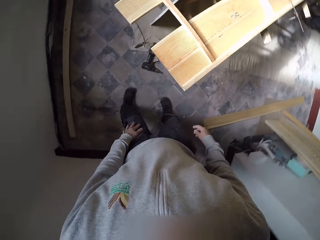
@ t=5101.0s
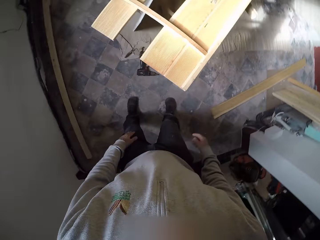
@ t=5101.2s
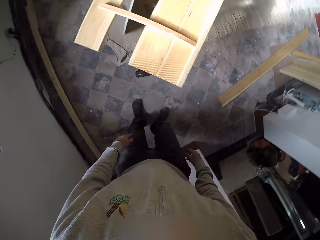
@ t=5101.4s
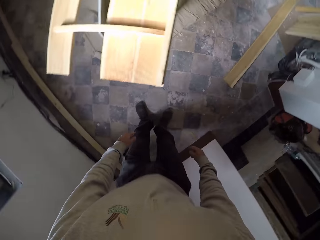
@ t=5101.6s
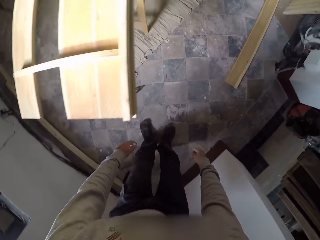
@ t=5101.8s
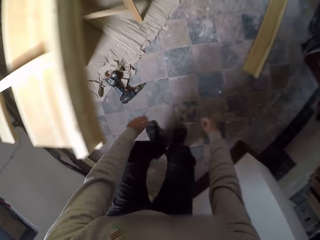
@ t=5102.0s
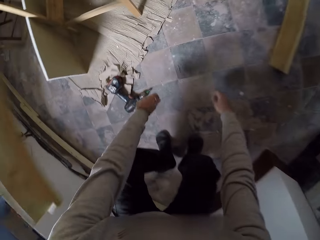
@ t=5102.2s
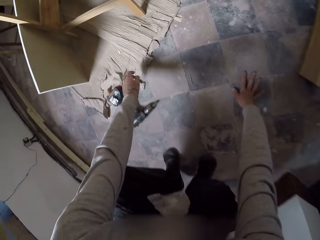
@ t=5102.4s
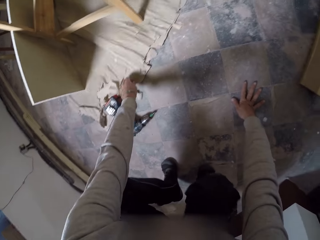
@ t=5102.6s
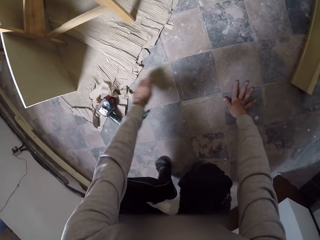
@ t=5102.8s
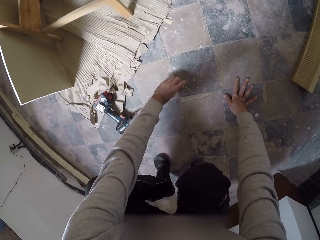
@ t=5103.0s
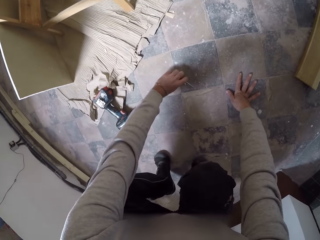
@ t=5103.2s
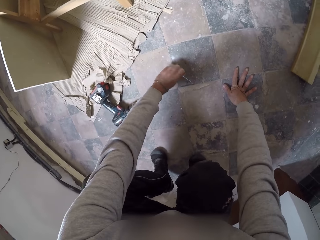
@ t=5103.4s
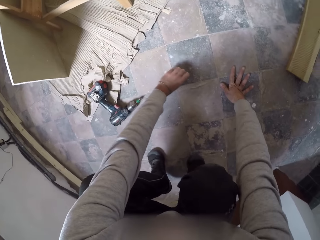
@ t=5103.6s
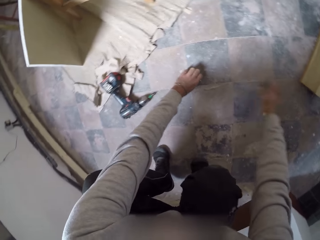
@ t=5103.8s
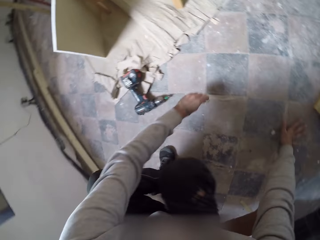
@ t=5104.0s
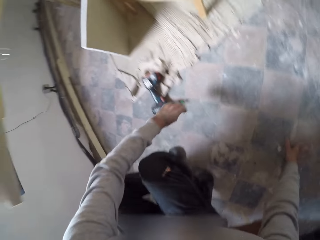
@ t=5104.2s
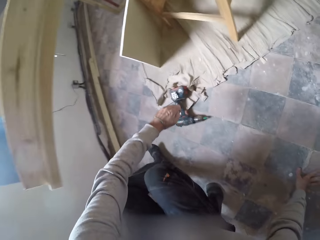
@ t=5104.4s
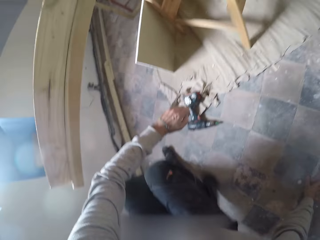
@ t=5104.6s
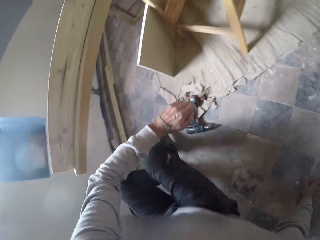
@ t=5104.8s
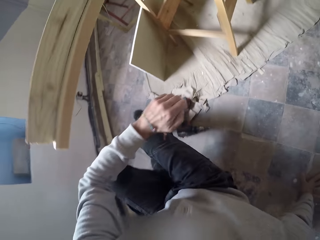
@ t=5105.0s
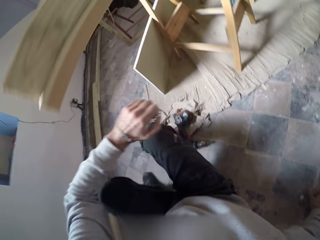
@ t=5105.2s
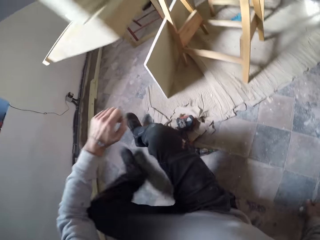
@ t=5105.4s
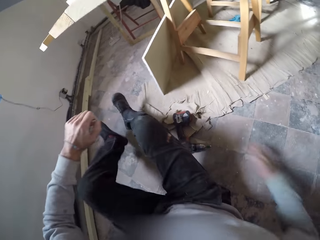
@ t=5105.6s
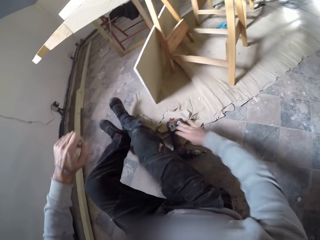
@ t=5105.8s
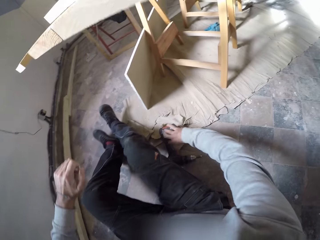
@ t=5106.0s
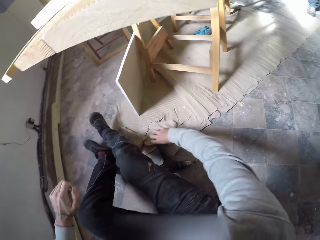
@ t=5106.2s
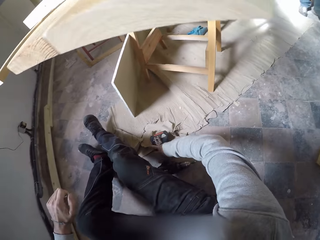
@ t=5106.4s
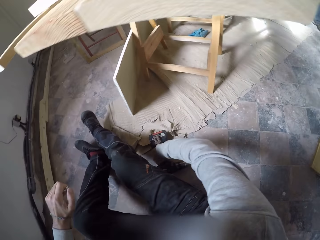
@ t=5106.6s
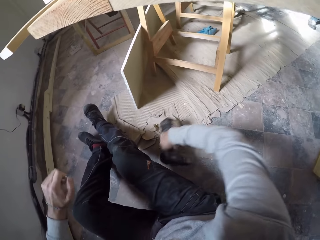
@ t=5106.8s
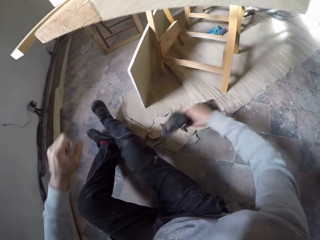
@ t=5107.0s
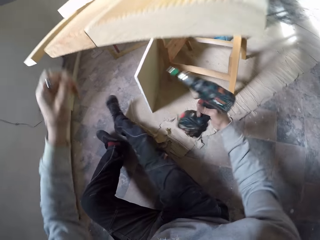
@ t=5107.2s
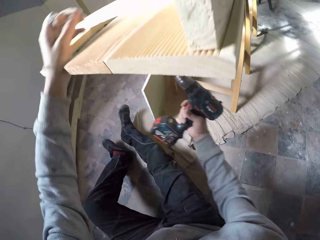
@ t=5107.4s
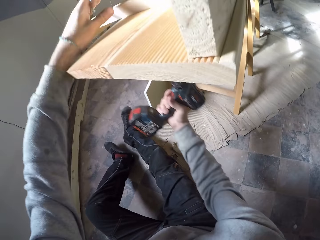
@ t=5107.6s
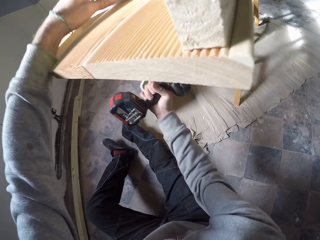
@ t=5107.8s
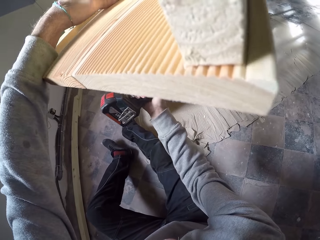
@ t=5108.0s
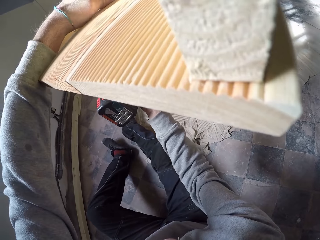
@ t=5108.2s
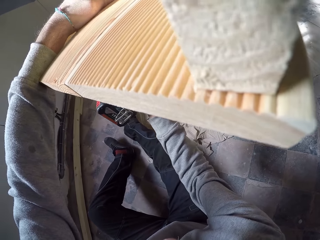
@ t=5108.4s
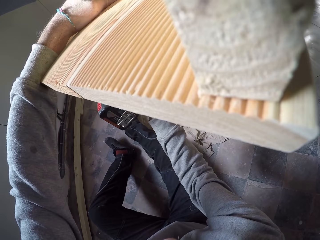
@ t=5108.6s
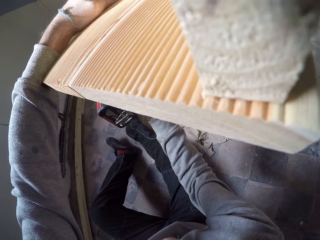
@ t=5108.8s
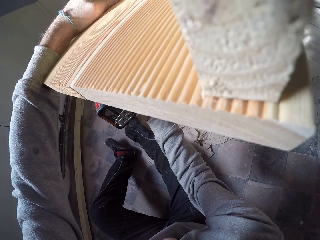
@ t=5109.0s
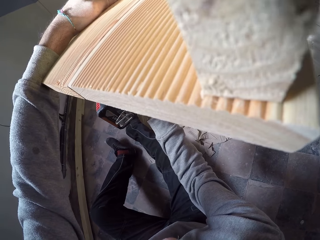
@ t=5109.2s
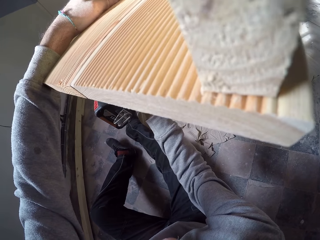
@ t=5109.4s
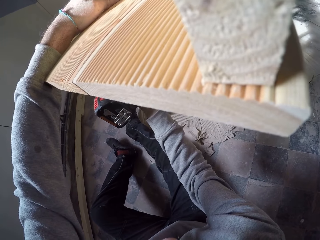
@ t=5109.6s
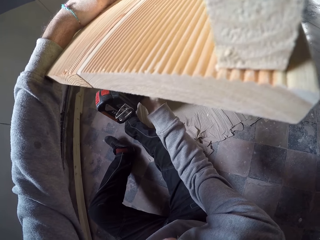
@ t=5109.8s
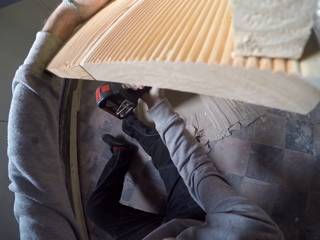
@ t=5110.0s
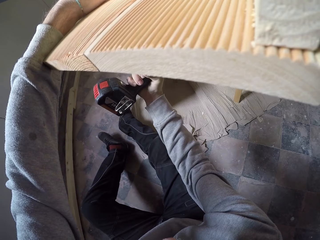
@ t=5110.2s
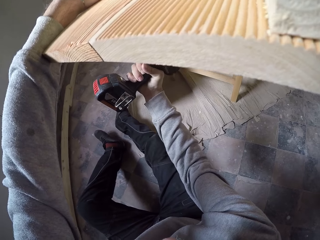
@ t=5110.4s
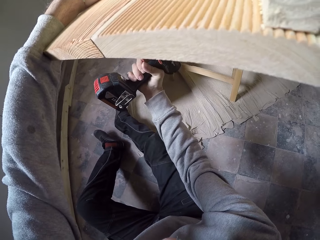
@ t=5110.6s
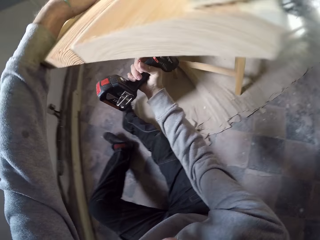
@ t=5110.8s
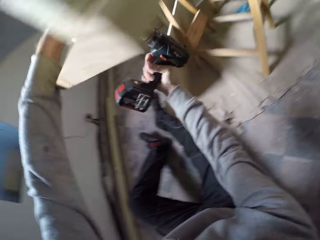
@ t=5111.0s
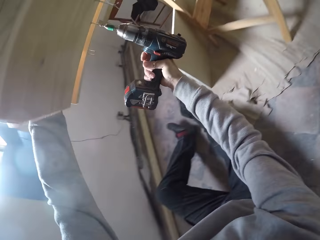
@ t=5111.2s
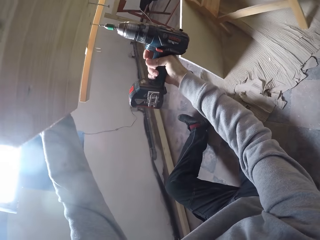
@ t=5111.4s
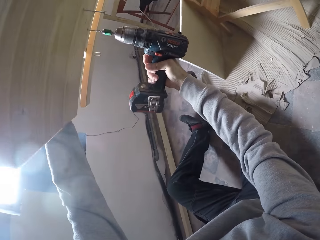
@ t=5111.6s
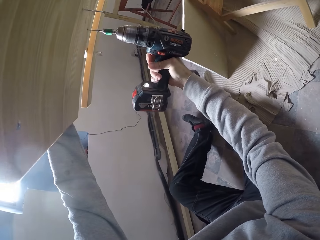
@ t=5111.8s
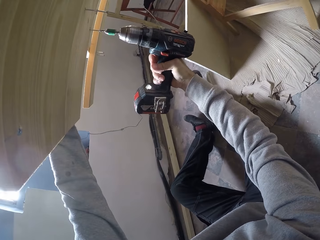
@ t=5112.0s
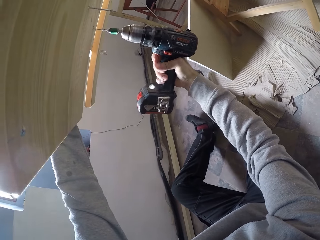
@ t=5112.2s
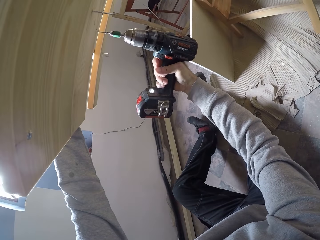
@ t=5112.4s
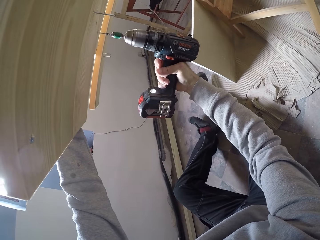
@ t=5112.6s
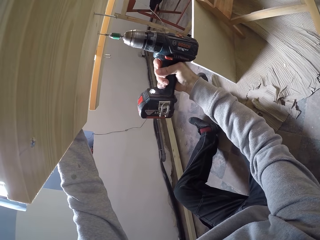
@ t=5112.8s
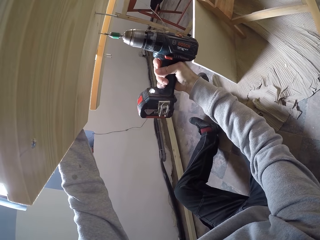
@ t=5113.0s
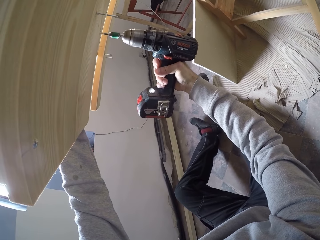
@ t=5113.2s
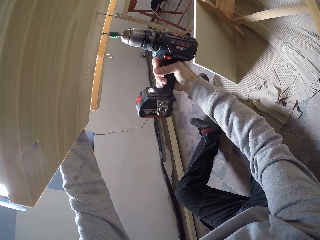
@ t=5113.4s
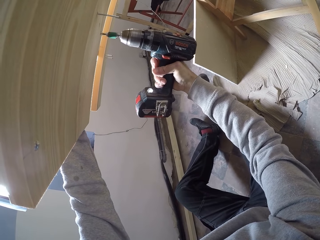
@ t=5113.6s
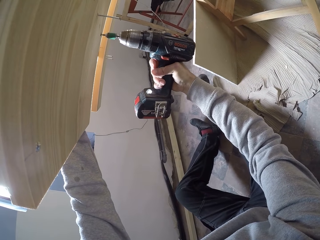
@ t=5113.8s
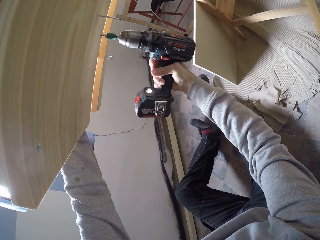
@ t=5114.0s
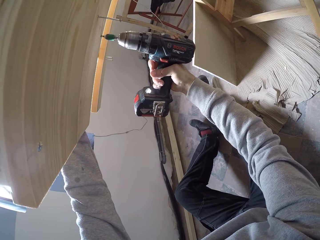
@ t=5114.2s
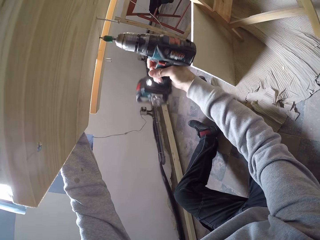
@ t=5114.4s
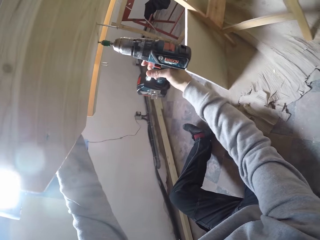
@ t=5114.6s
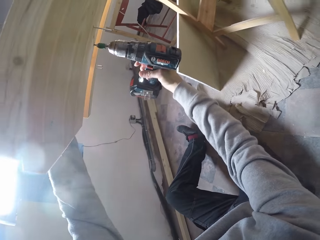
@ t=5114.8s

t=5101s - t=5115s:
The camera wearer bends down. He places his right hand on the floor. He picks up a screw or nail from the floor with his left hand. He picks up a screw from the floor with his left hand again. He sits on the floor. He picks up a drilling machine from the floor with his right hand. He places his left hand on the wood on the bench. He holds the plank of wood. He pushes a screw into the wood on the bench with the drilling machine in his right hand. He drives a nail in the wood.

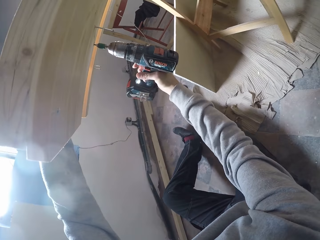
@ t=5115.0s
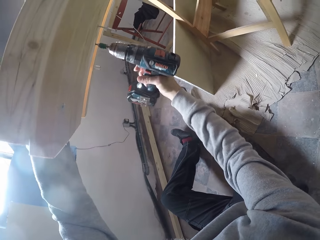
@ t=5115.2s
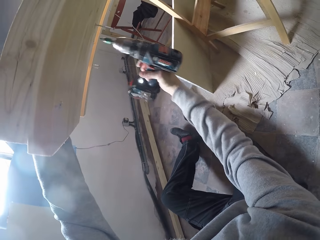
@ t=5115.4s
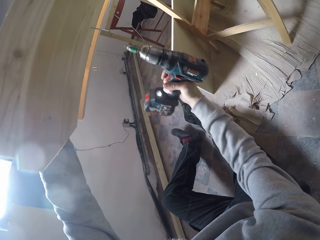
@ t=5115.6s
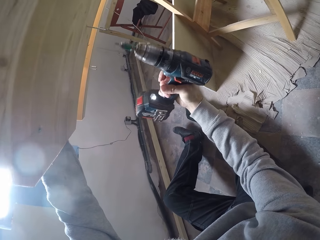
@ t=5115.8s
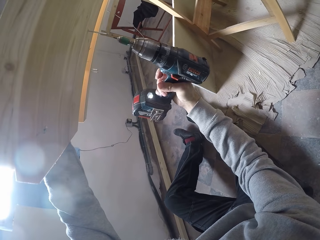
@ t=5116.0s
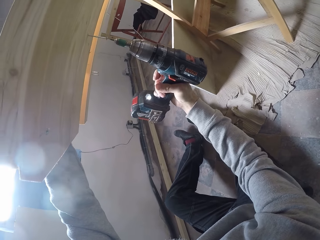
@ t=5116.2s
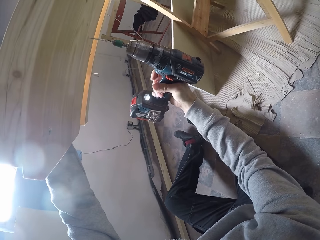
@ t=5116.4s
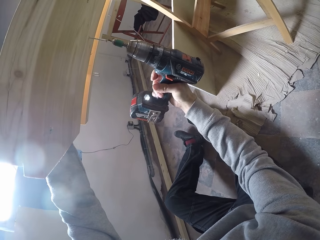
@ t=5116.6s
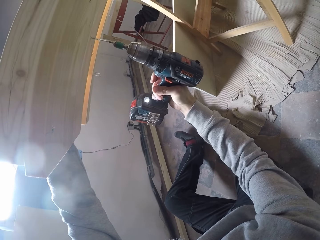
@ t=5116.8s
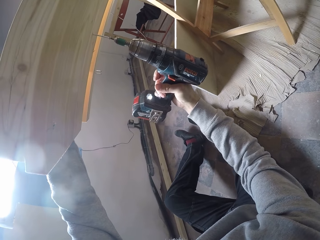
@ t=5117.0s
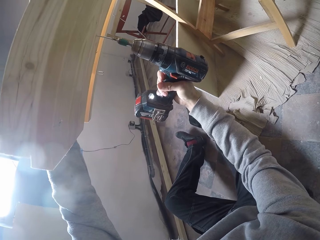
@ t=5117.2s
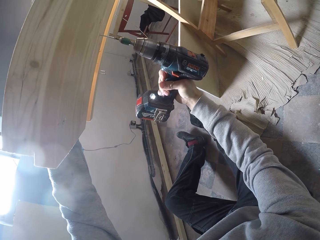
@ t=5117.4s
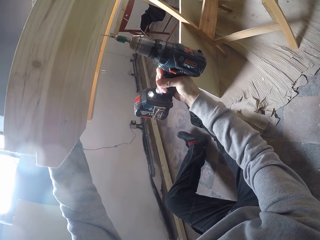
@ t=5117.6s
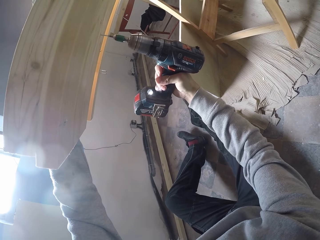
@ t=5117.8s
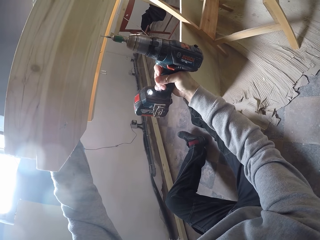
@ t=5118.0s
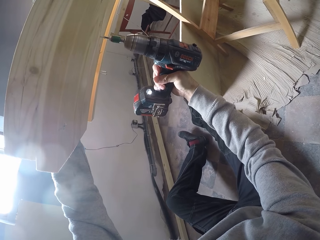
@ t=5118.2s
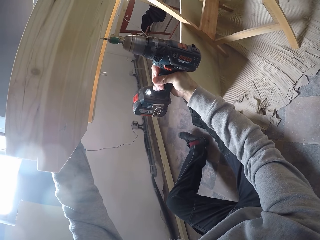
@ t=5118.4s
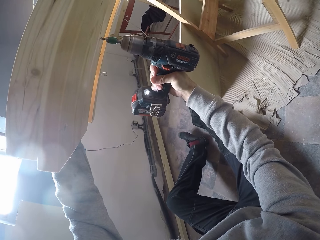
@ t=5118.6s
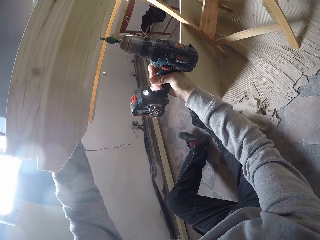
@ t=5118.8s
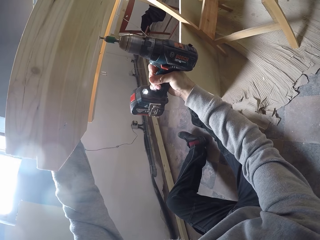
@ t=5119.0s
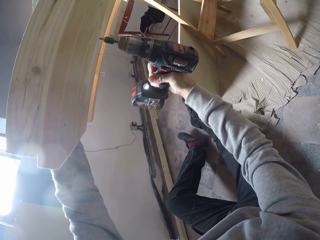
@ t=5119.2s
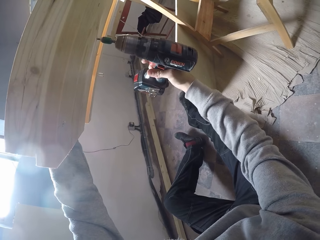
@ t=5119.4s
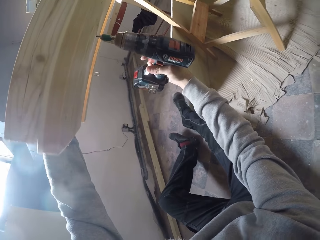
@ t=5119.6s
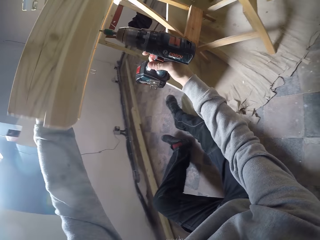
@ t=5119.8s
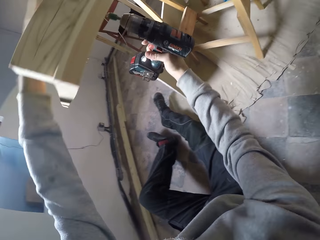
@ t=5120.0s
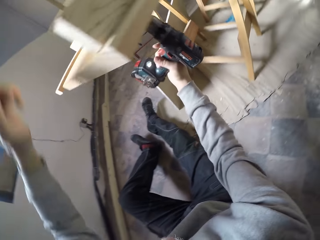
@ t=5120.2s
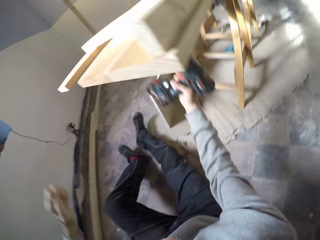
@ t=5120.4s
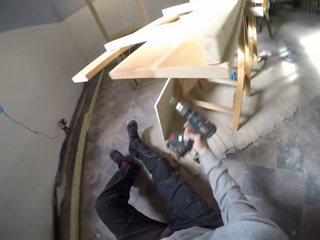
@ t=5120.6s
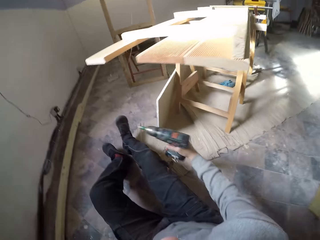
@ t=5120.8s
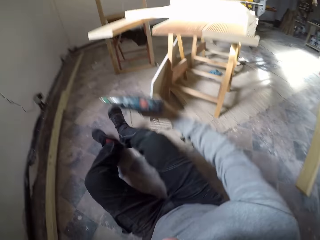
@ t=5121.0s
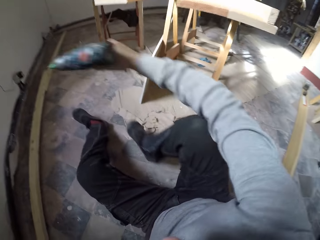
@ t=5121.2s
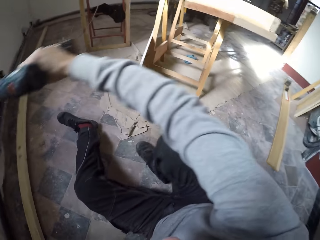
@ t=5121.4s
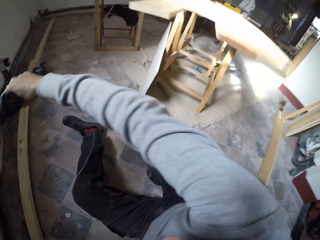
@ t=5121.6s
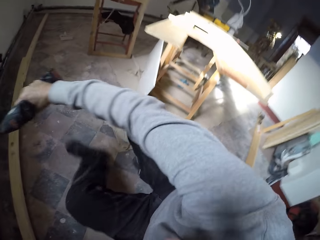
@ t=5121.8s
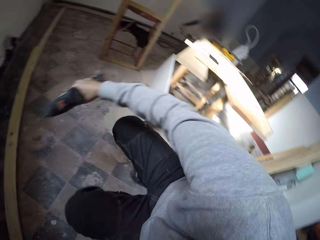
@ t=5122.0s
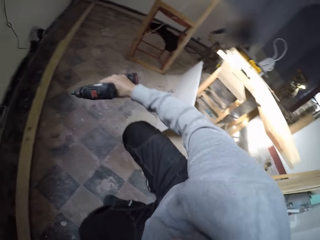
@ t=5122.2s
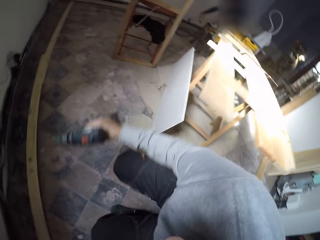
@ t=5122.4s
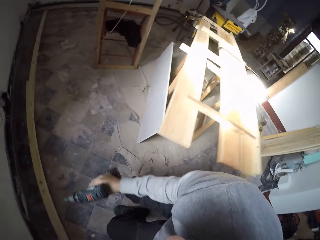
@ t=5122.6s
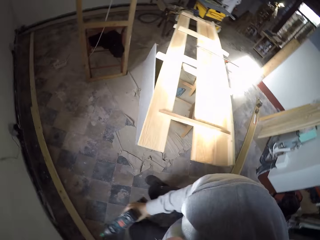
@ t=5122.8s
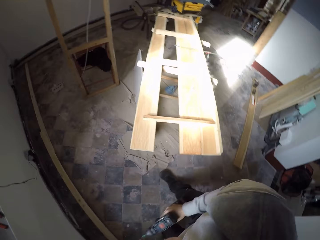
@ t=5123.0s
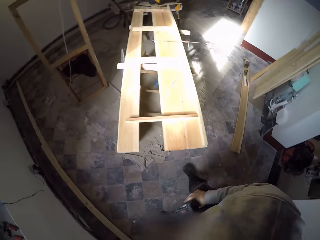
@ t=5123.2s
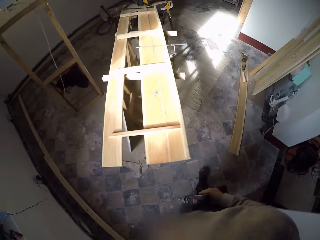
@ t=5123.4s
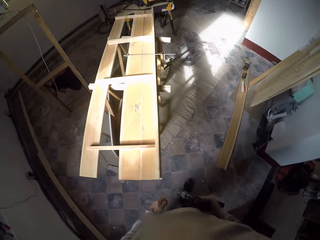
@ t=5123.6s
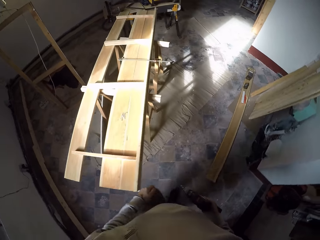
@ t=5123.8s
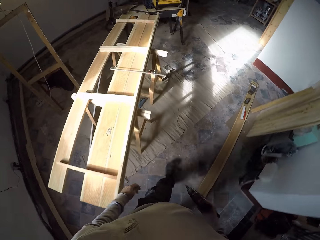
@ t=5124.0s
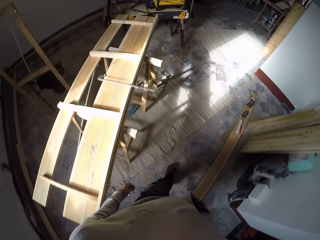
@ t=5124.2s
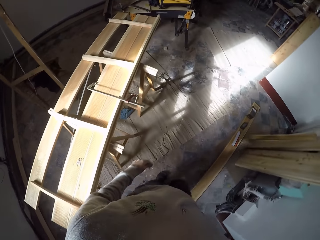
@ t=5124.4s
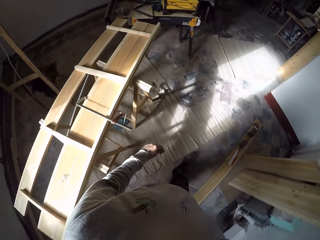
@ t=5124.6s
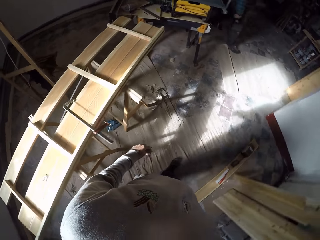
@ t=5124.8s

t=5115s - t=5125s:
The camera wearer pushes a screw into the wood on the bench with the drilling machine in his right hand. He takes his left hand off the wood on the bench. He stands up from the floor. He walks around the workshop.
